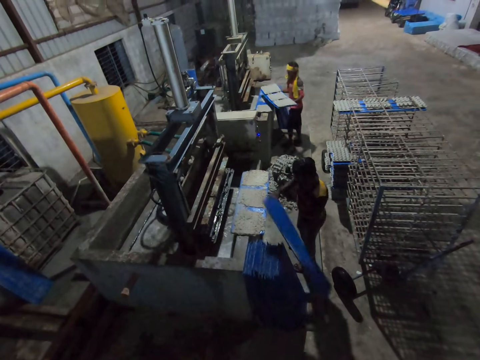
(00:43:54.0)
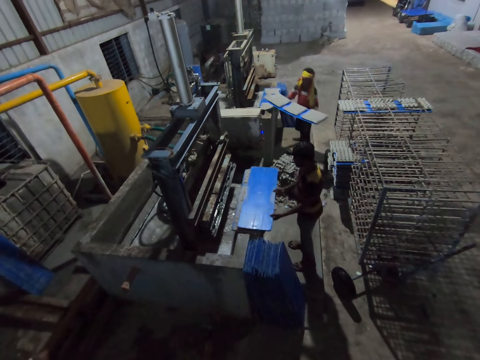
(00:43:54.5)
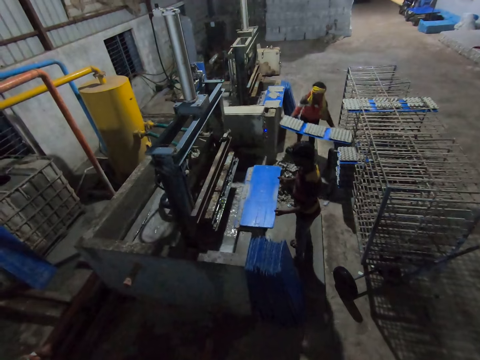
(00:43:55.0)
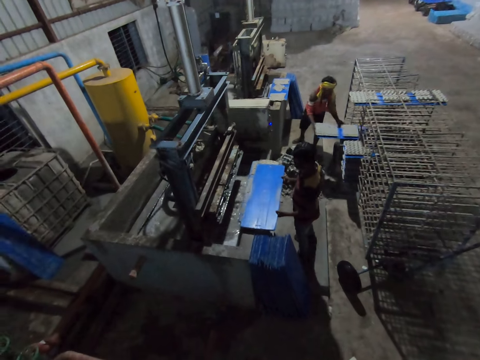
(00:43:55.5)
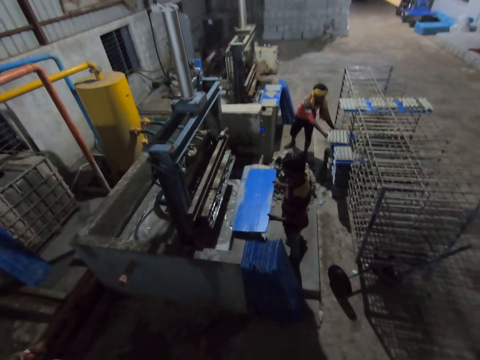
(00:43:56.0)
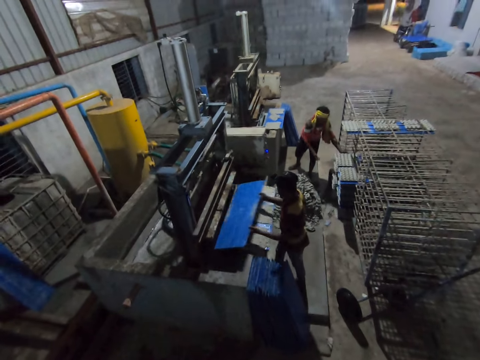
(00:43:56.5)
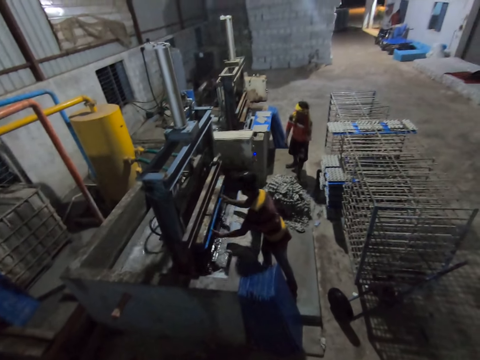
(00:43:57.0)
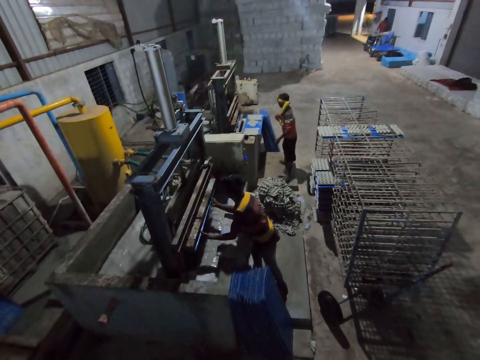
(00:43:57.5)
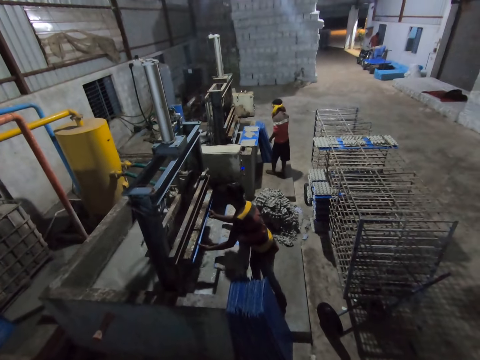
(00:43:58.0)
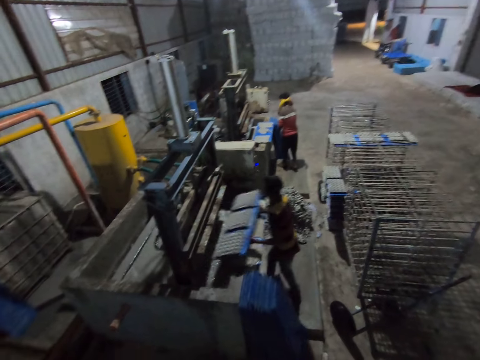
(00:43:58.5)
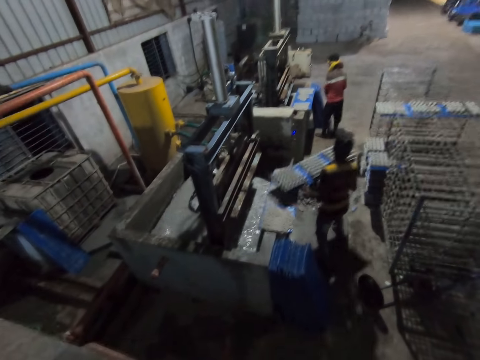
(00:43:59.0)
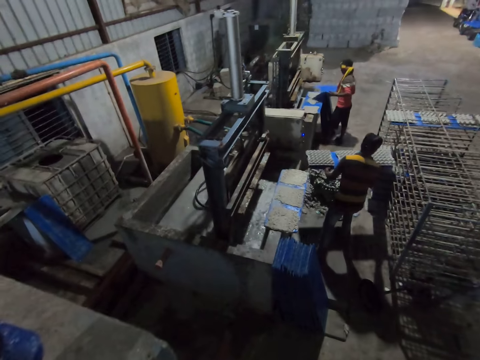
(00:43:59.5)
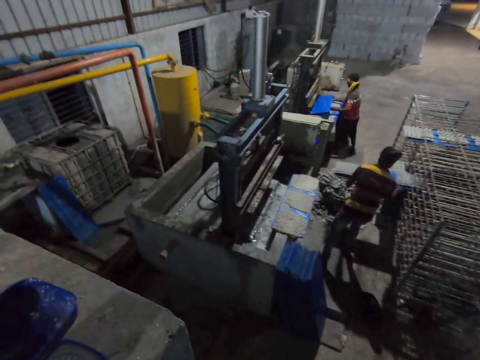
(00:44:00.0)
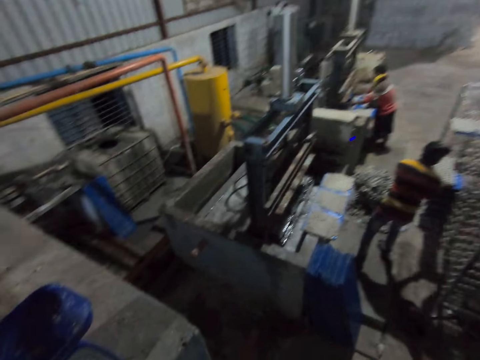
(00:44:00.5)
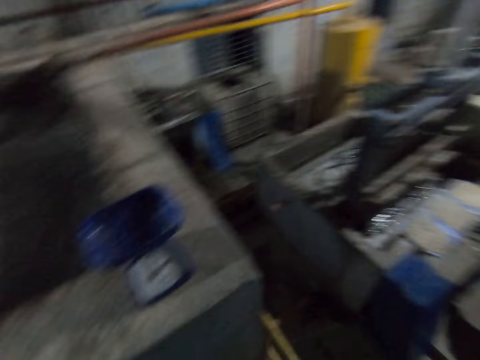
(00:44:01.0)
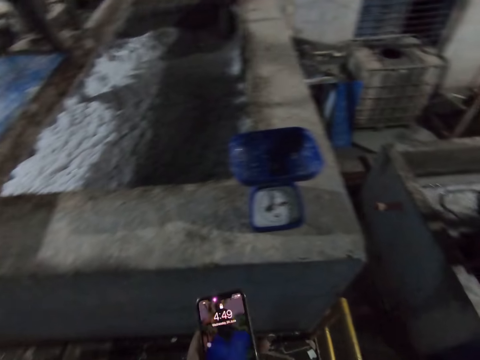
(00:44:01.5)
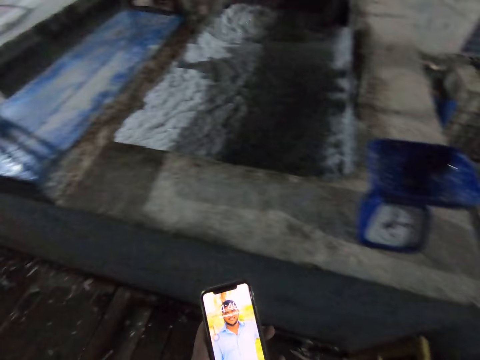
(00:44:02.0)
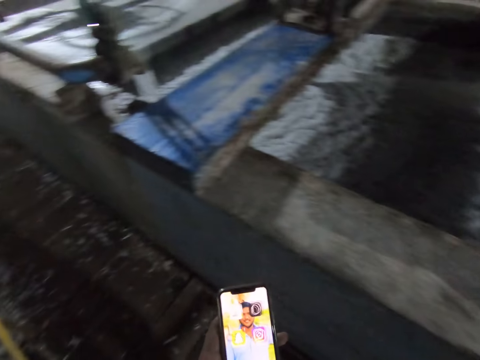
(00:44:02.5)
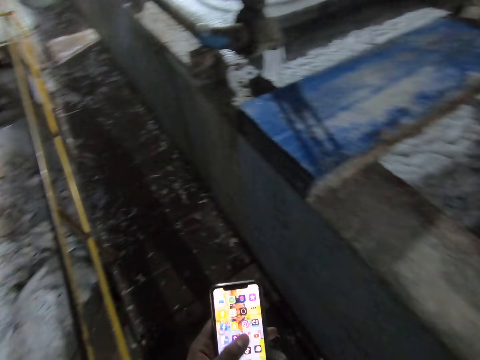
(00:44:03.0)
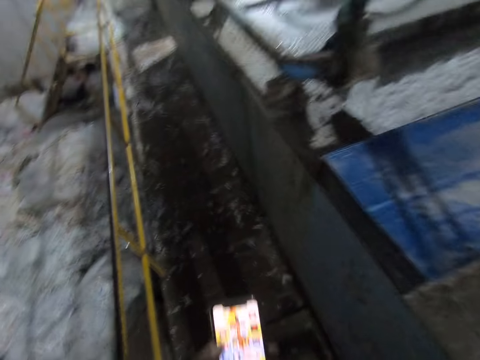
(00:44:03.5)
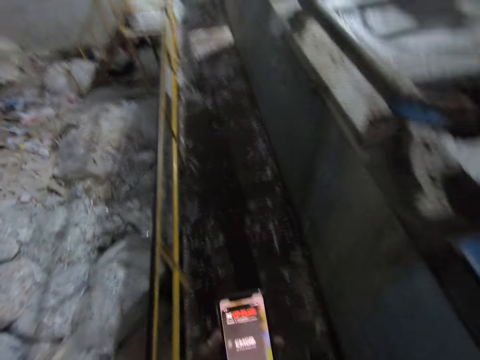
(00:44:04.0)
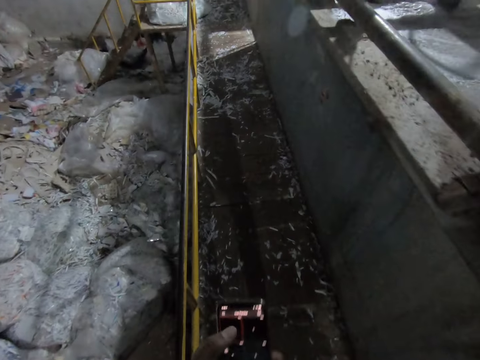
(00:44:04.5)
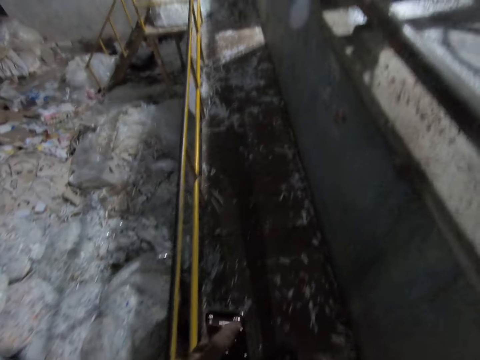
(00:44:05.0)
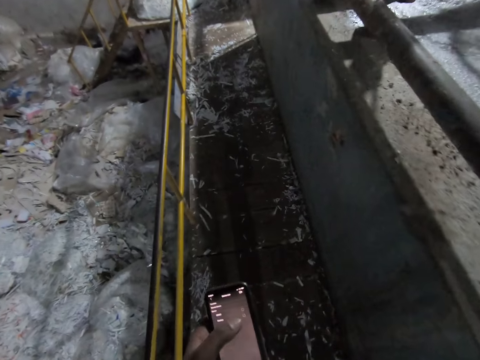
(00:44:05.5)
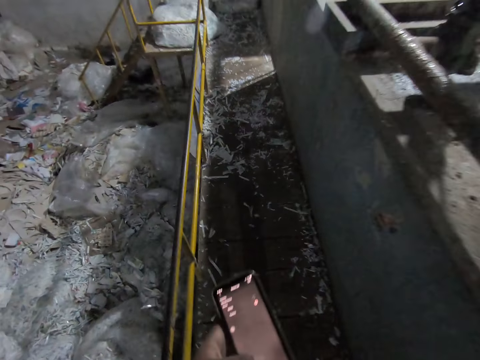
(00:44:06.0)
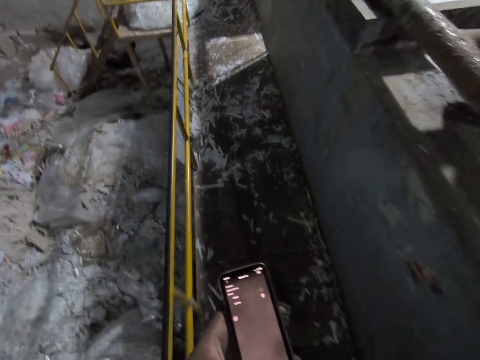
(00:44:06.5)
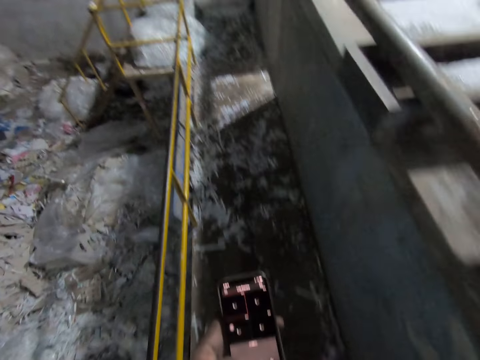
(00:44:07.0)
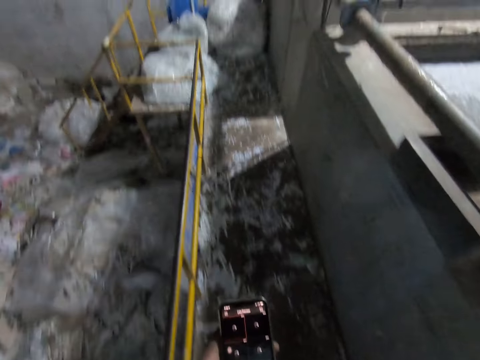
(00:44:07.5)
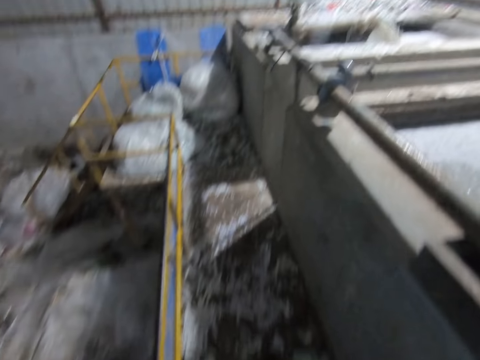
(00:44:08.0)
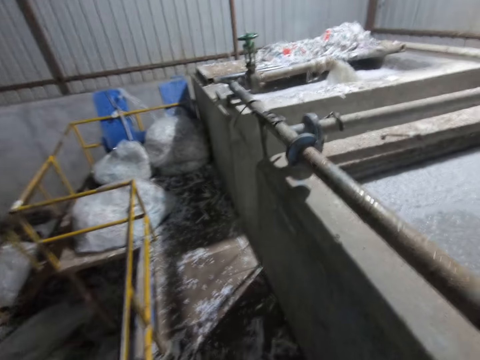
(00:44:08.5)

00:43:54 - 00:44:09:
A man lifts a tray from the ground with his hands. Another man takes the craft board from the machine. The first man drops the tray in his hands on the tray on the egg crate machine. The other man inserts the tray of egg crates in his hands on the rack and puts the craft board on the trolley. The first man inserts the tray in his hands into the egg crate machine, takes out the tray of egg crates from the egg crate machine with his hands and puts the craft board on the trolley. The other man lifts the tray from the ground with his hands. The first man inserts the tray of egg crates in his hands on the rack. The other man inserts the tray of egg crates in his hands on the rack and puts the craft board in the machine. The camera wearer operates a phone with his left hand.

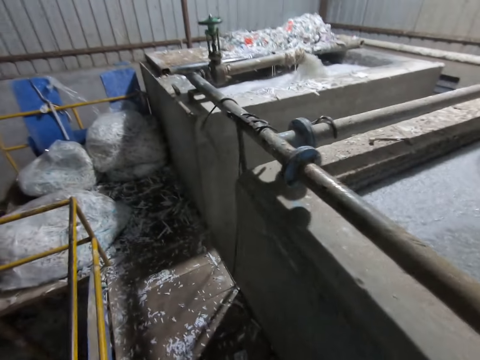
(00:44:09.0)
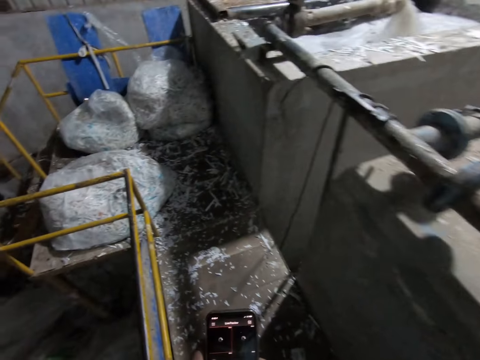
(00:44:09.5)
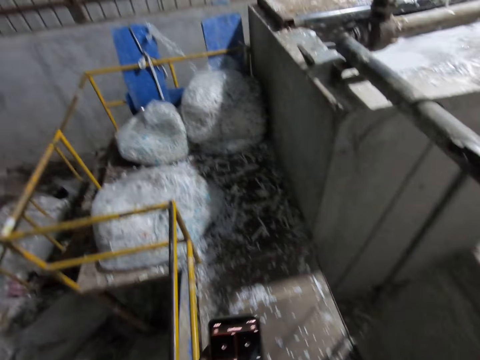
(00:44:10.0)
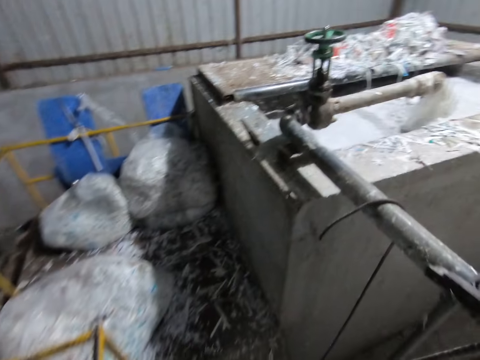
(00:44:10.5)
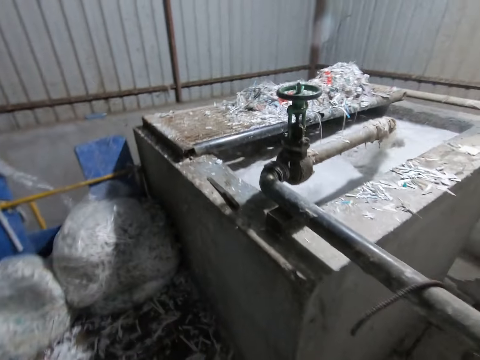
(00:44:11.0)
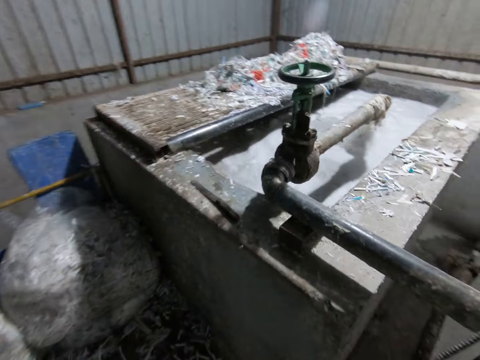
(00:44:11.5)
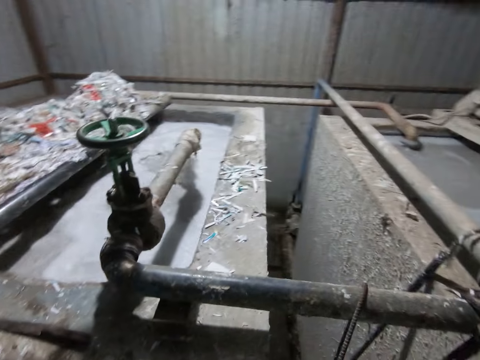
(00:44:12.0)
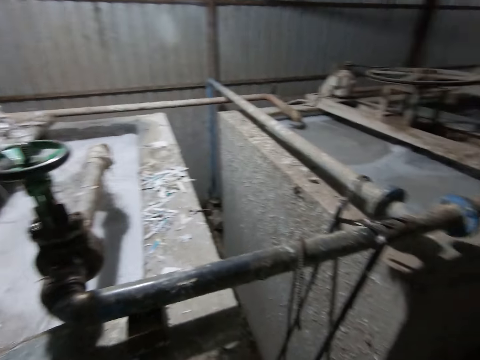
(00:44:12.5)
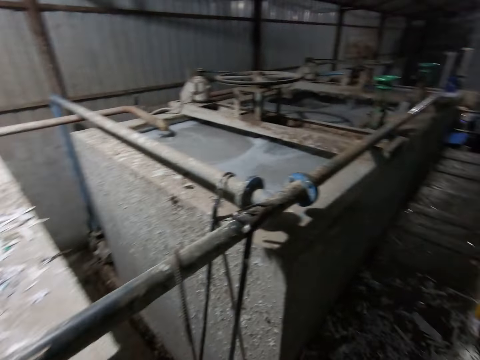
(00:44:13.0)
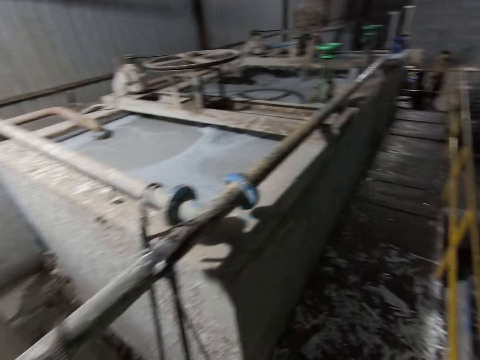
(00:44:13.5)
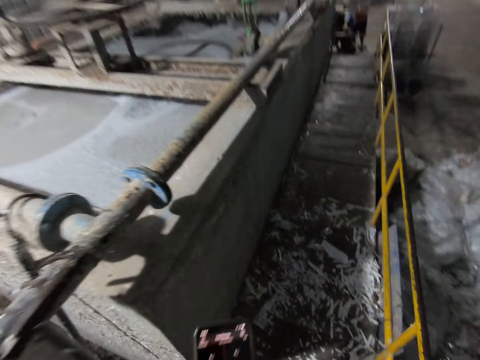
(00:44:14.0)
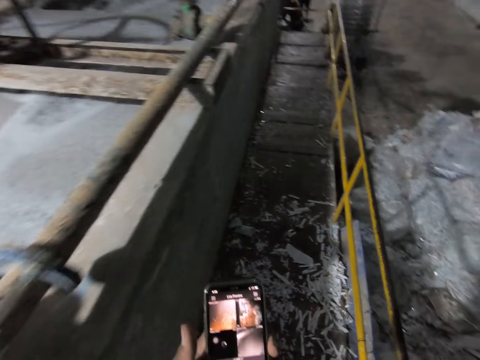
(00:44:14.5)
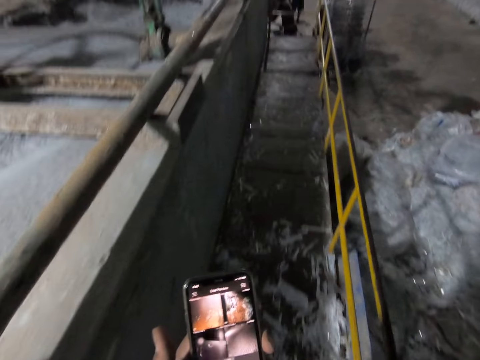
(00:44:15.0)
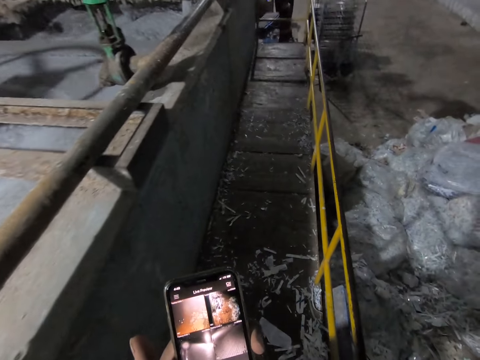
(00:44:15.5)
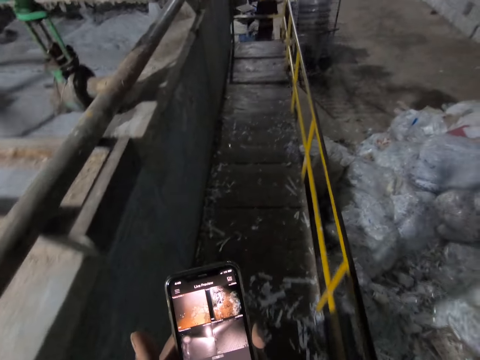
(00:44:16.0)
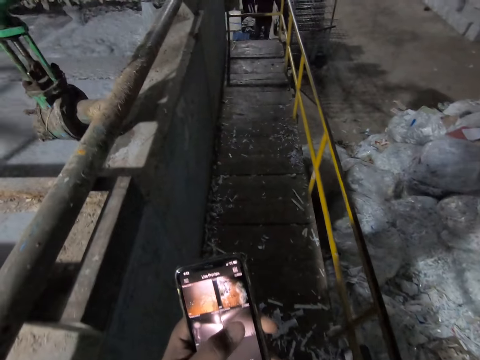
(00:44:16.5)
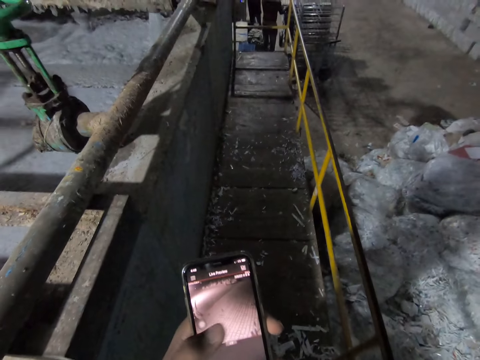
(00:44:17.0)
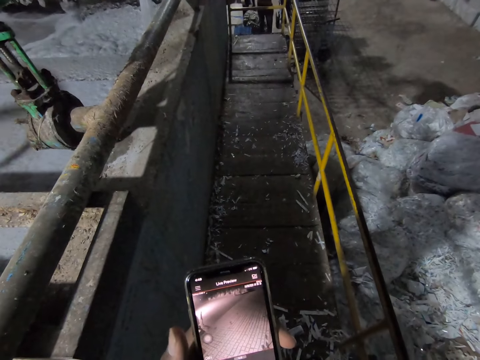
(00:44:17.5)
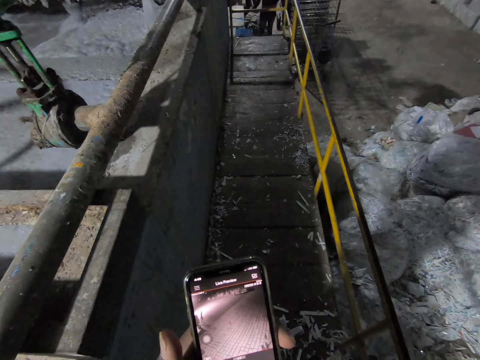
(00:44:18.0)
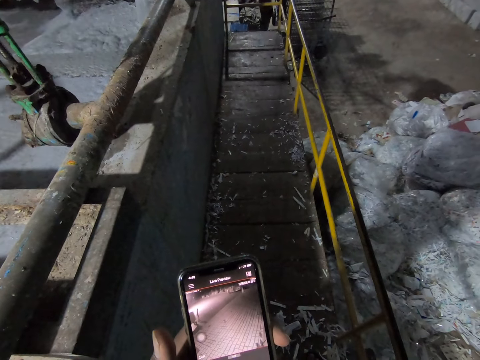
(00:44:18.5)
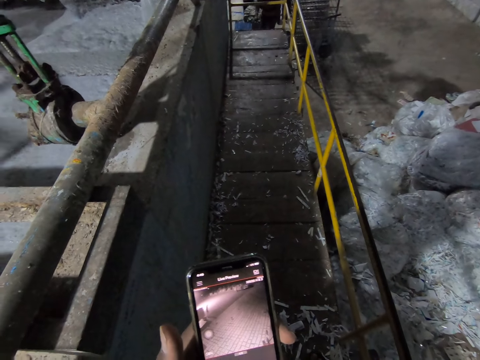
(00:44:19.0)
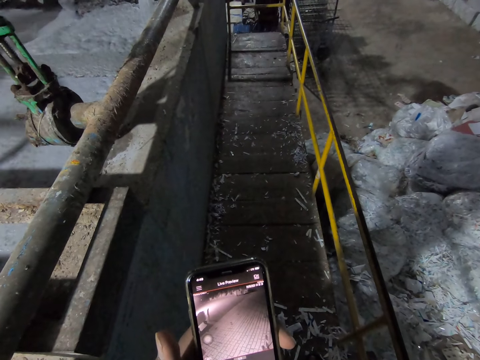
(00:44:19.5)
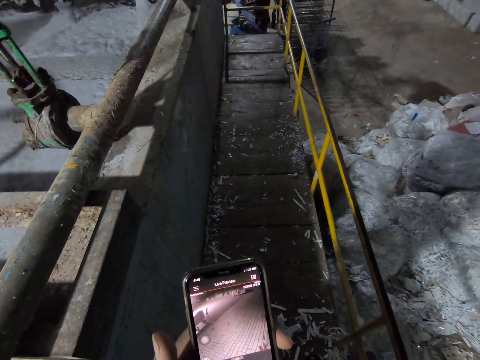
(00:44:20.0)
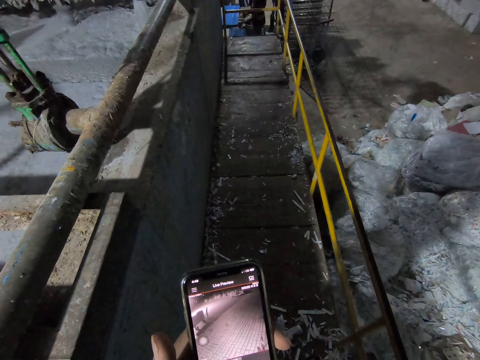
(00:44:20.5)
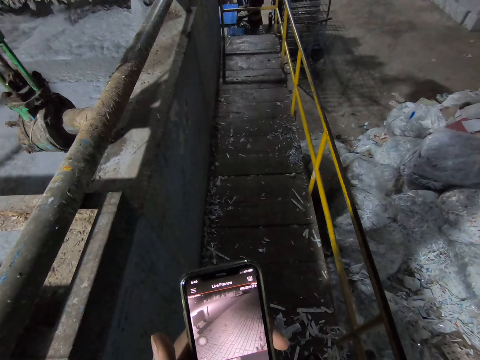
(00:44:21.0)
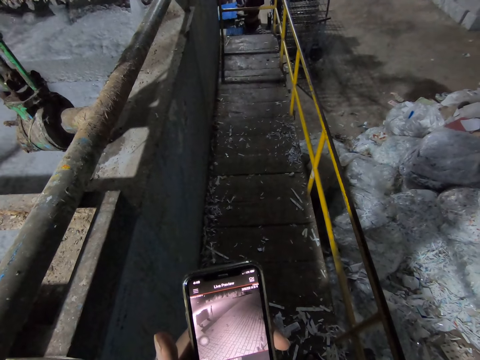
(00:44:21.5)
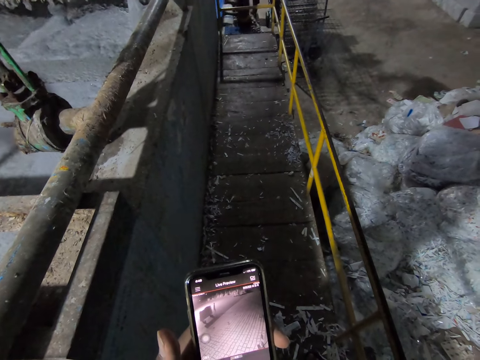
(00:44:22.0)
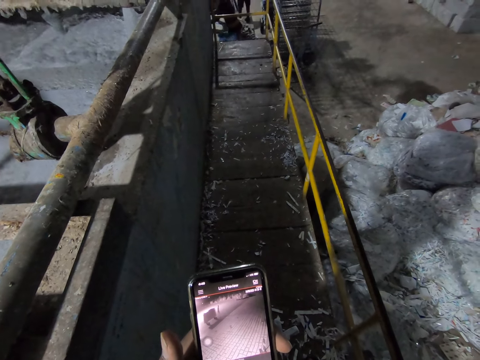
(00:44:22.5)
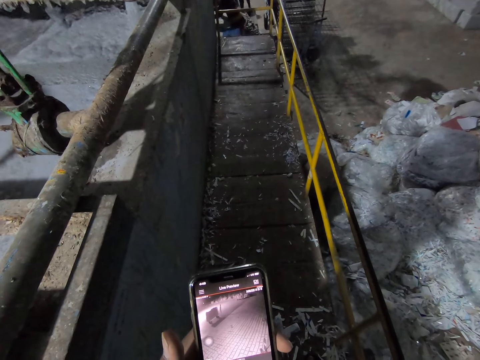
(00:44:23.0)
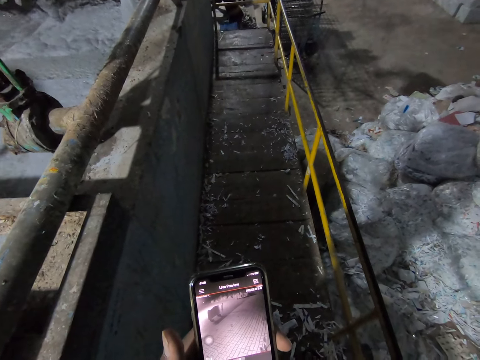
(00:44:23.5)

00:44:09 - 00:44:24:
A man takes the craft board from the machine. He inserts the tray of egg crates in his hands on the rack. He lifts a tray from the ground with his hands. He drops the tray in his hands on the tray on the egg crate machine. He takes the craft board from the machine.
